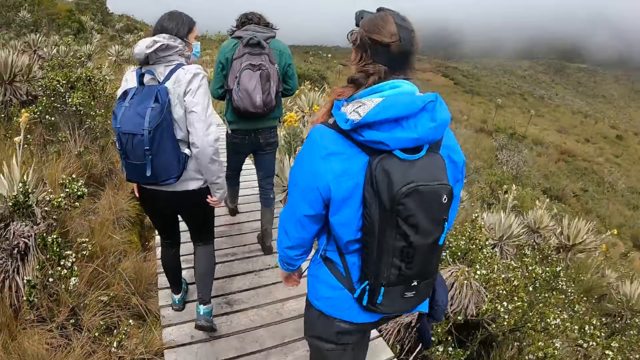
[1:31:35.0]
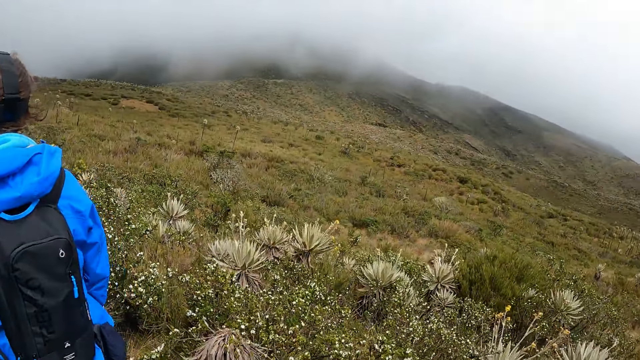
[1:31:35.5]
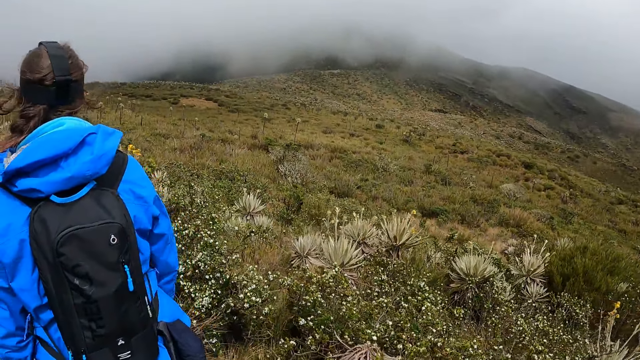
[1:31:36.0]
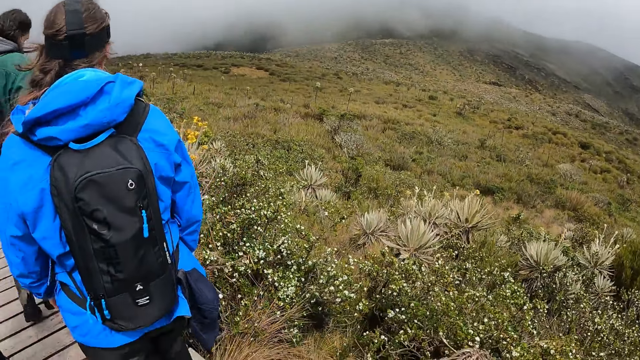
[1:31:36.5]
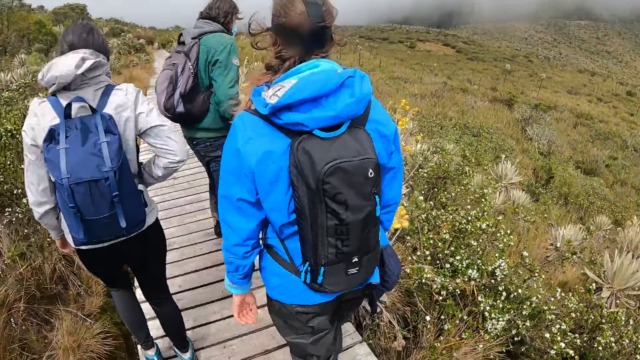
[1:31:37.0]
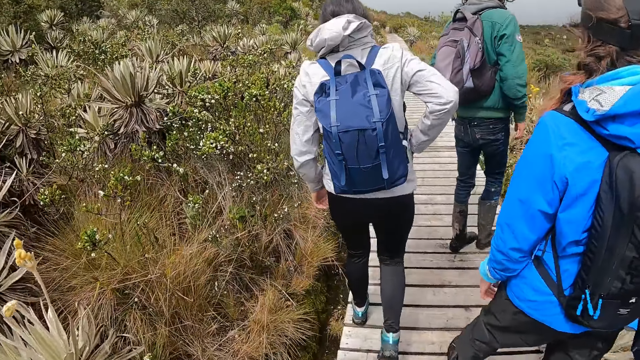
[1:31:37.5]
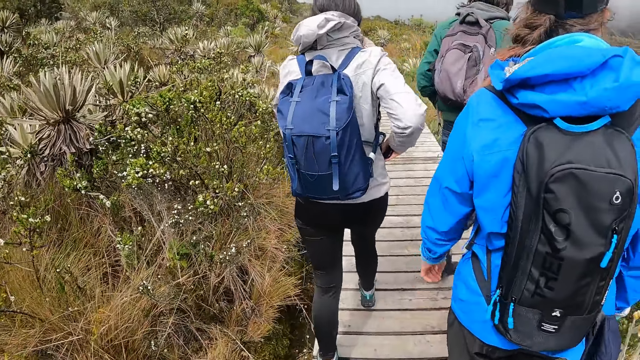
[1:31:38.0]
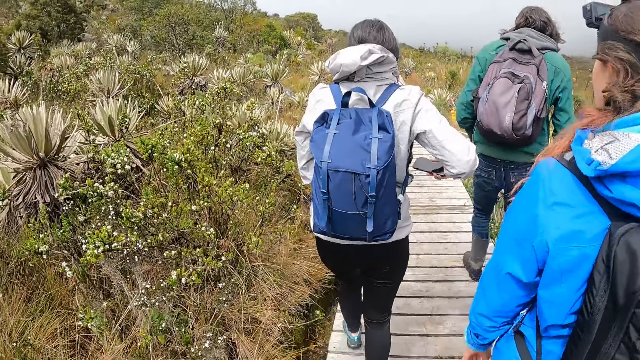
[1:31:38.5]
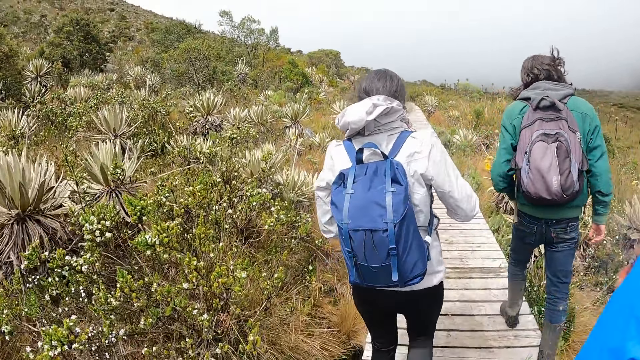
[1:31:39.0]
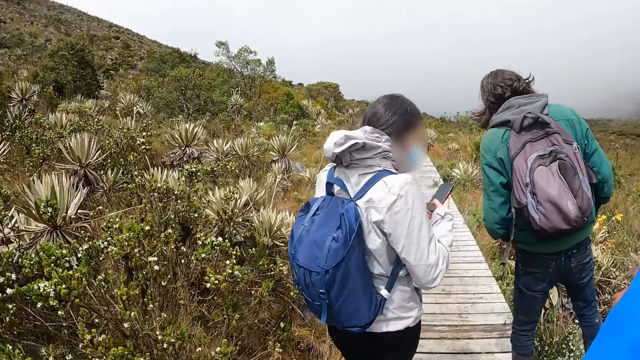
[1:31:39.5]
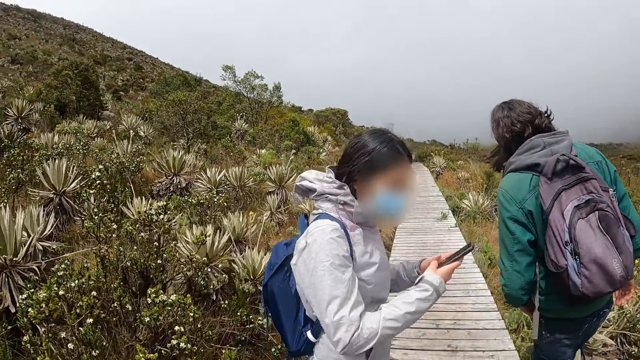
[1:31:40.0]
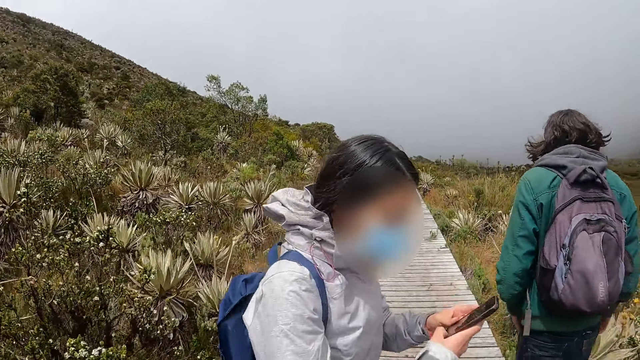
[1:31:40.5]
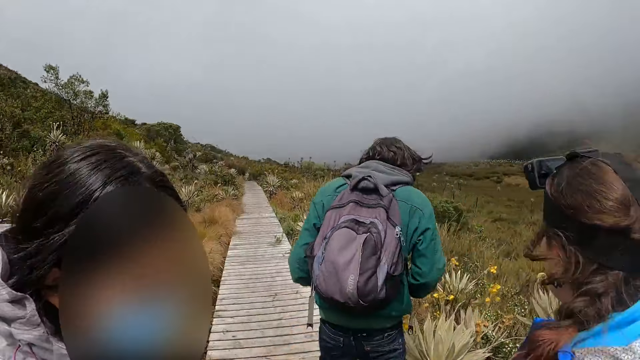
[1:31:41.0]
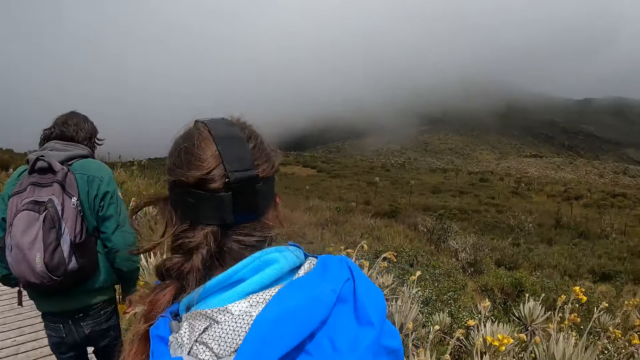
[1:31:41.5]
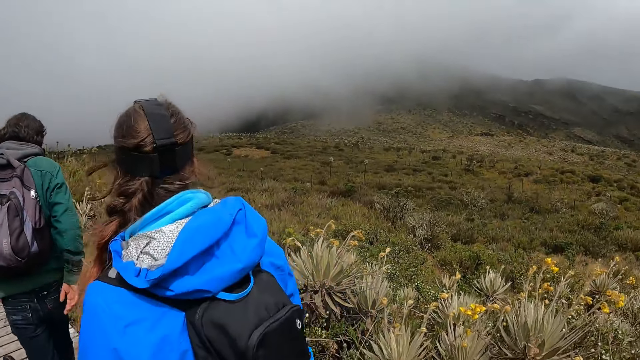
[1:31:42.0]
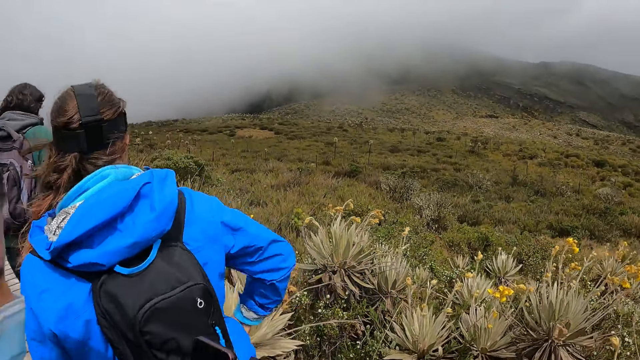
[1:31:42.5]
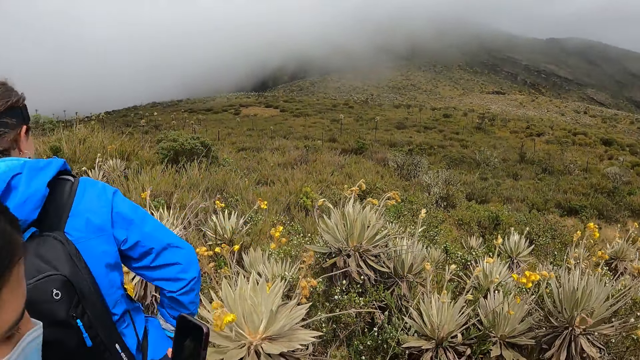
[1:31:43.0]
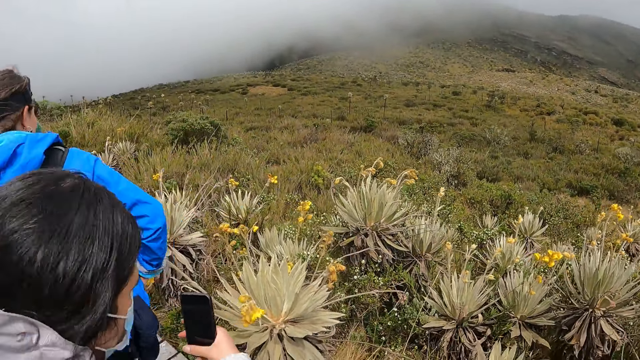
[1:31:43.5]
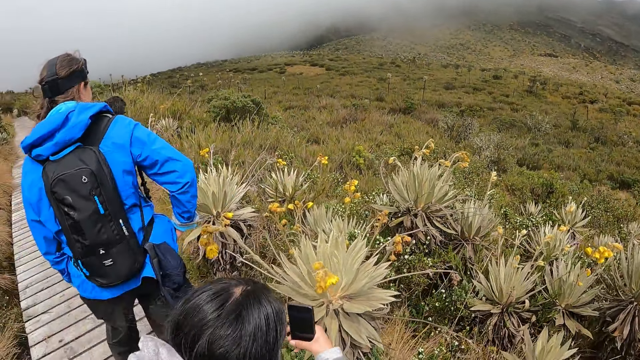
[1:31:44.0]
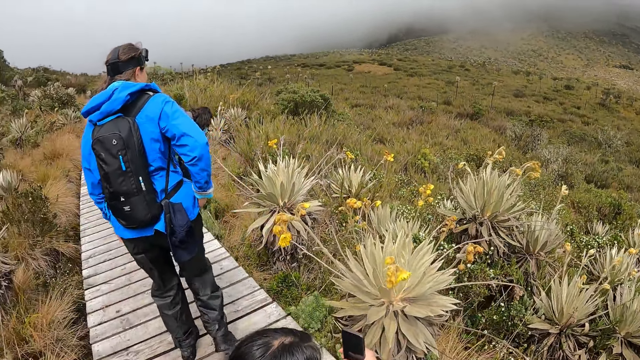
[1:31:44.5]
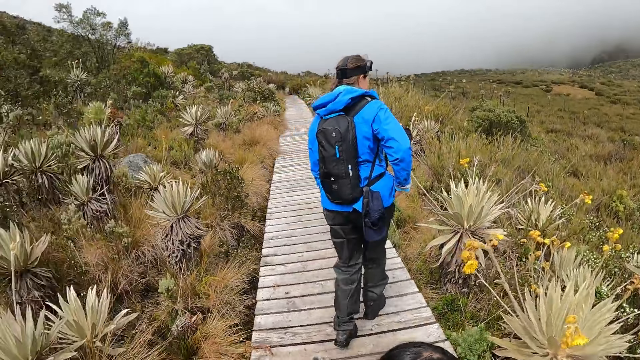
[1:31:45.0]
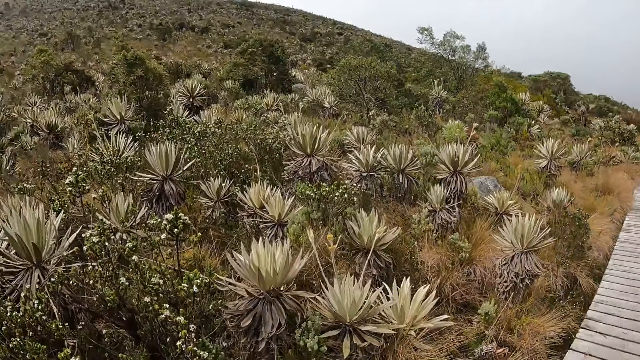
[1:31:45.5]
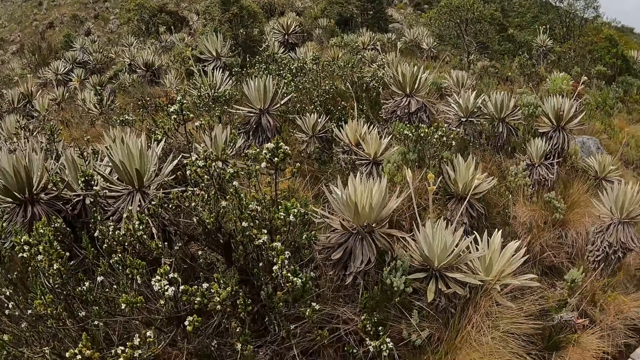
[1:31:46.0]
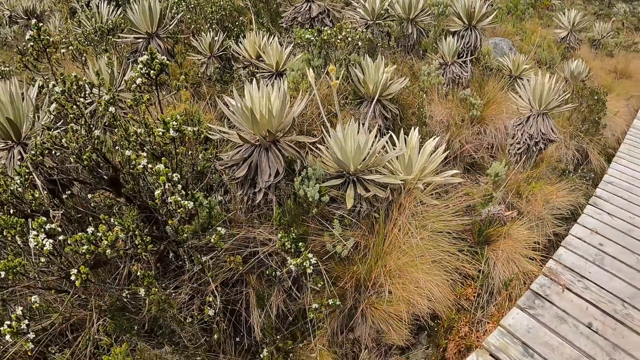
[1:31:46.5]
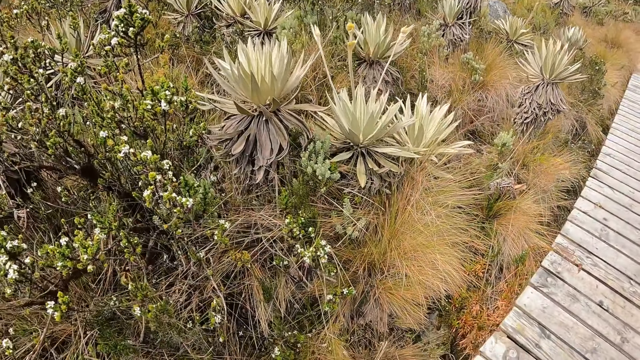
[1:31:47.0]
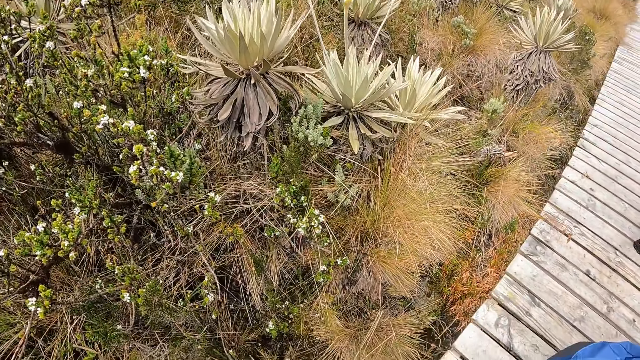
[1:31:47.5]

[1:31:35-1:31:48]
The camera wearer looks around. The woman brings out a phone from her jacket pocket with her right hand. The camera wearer walks around. The woman presses the phone with both hands. The camera wearer looks around.

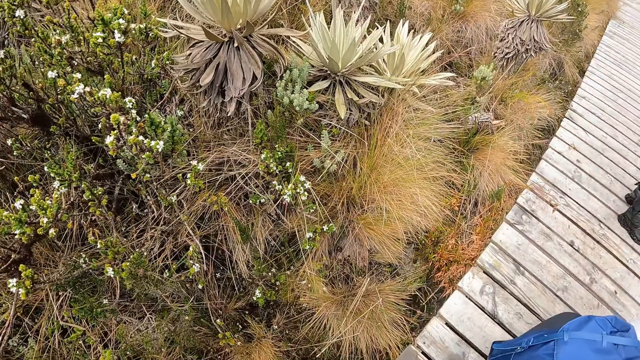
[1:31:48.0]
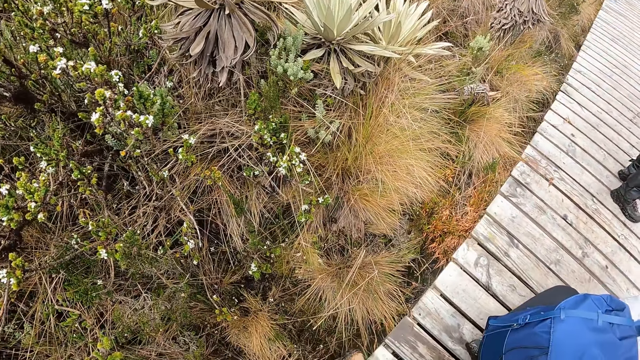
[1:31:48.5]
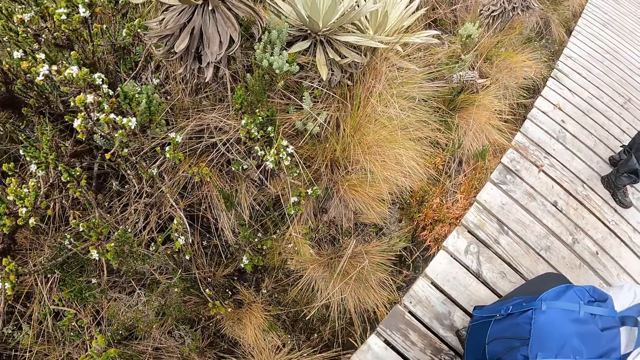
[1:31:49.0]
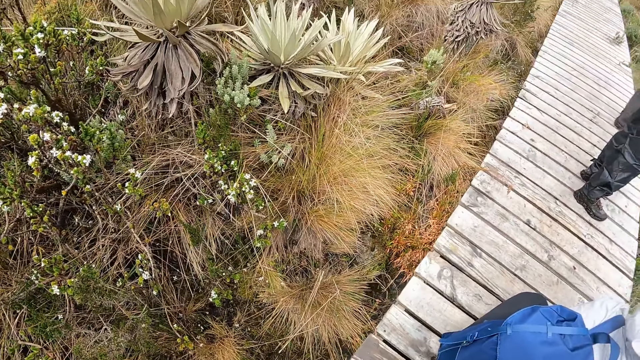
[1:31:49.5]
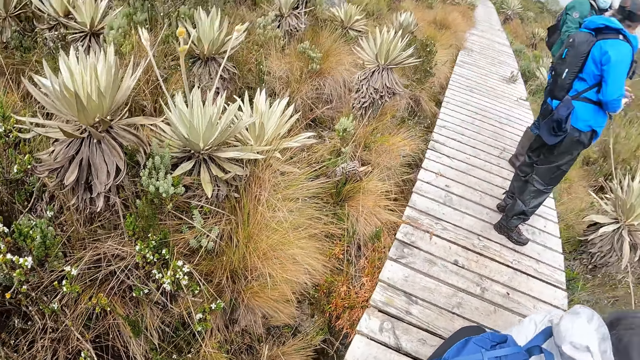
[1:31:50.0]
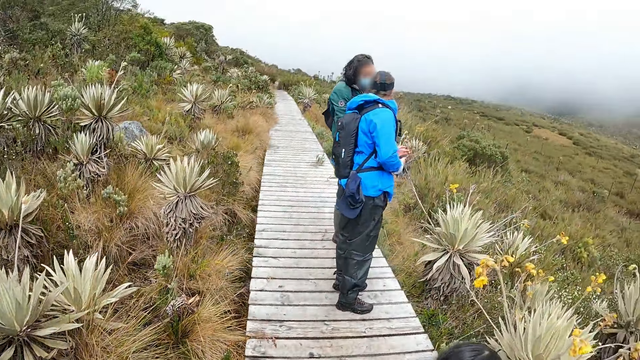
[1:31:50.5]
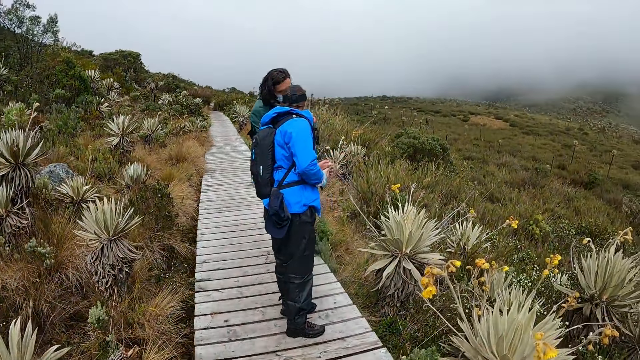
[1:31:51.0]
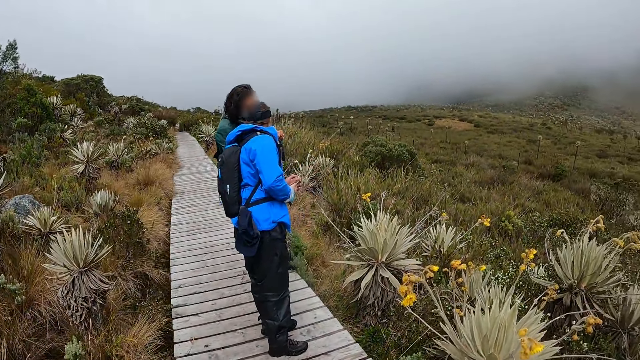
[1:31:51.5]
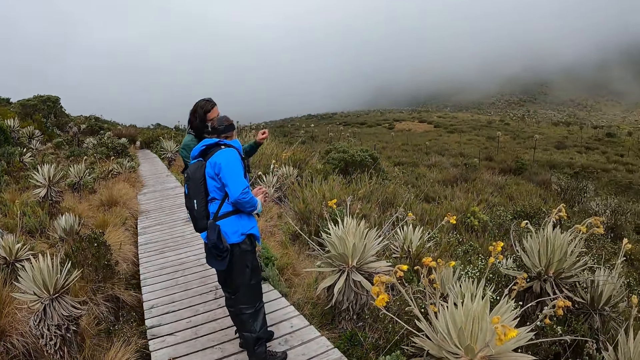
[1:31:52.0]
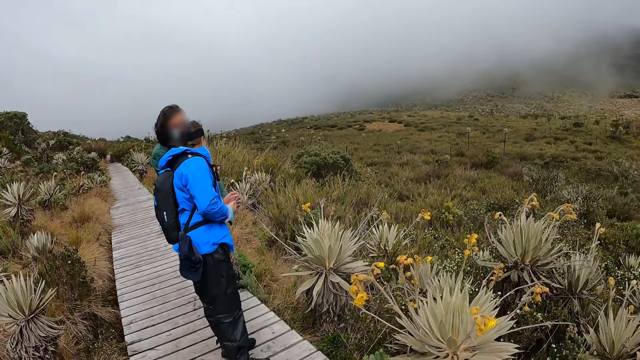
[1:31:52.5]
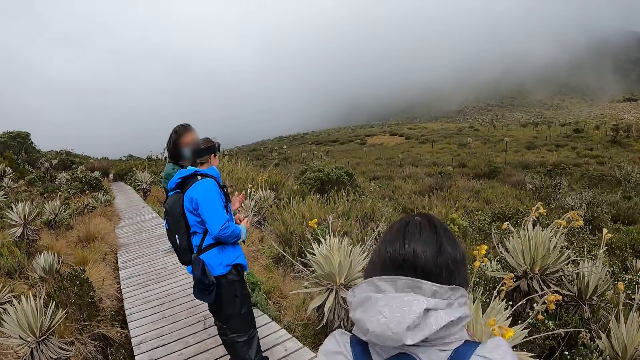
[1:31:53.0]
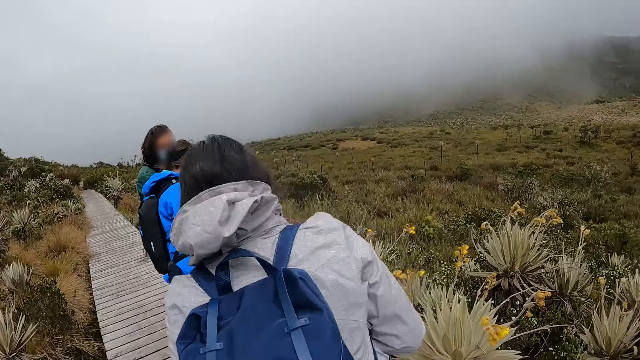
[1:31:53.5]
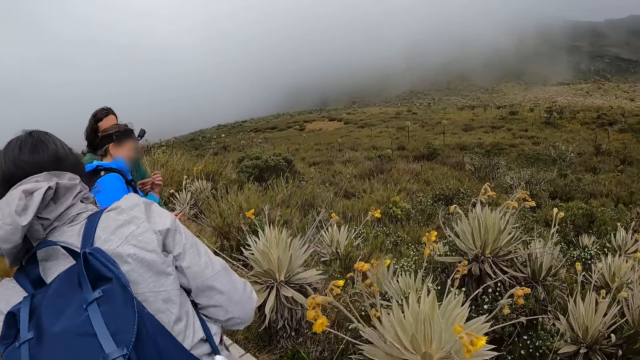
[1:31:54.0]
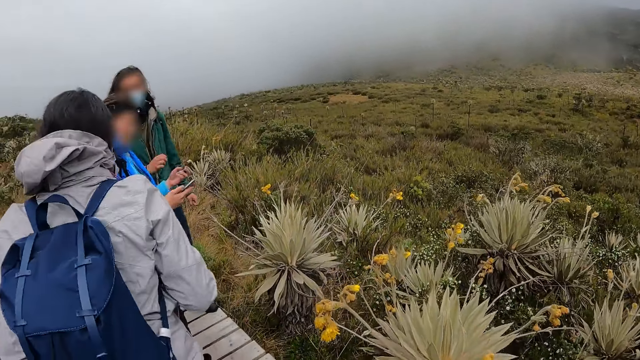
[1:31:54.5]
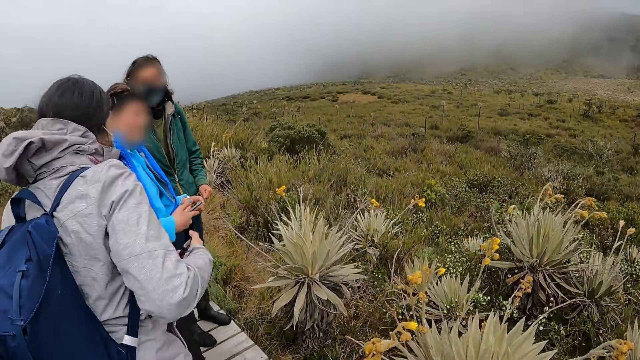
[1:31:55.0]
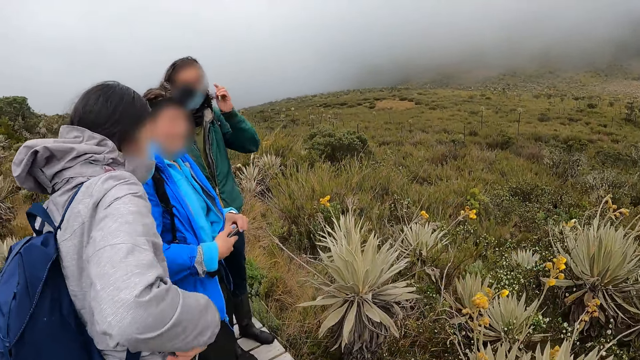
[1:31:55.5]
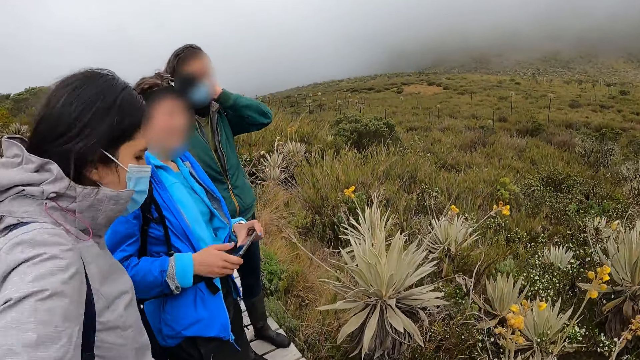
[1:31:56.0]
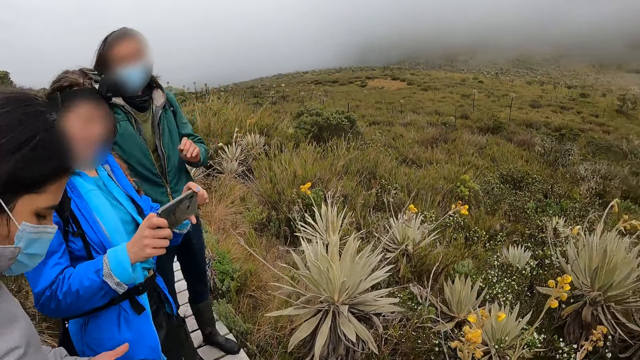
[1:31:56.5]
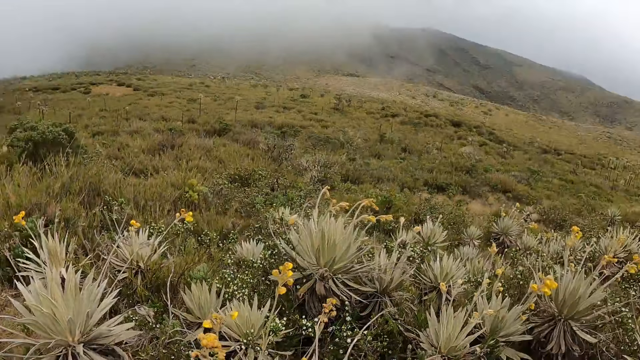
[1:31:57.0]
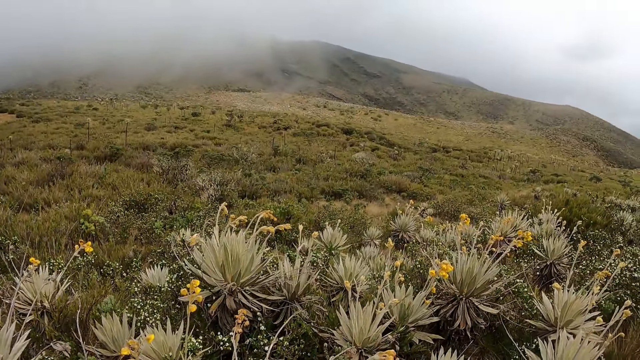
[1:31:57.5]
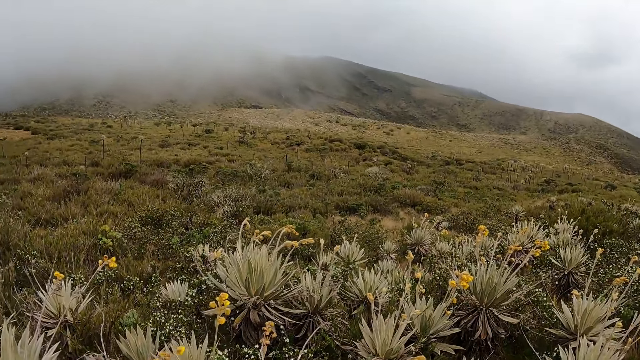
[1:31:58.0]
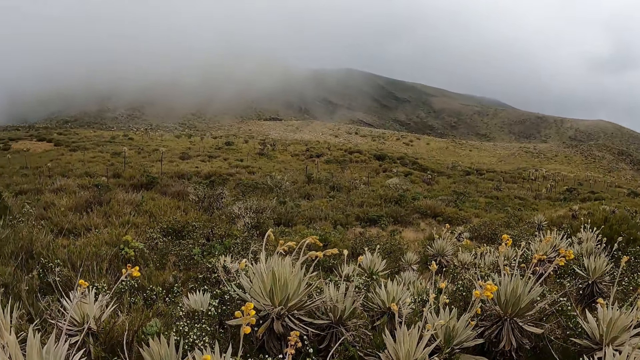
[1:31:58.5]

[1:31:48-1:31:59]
The woman puts the phone in her jacket pocket with her right hand. The man adjusts his hair with his left hand. Another woman raises a phone in both hands.
